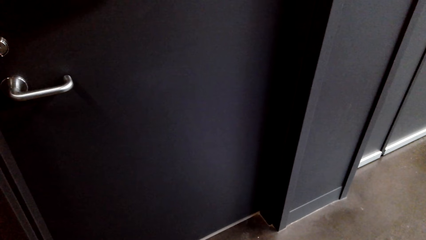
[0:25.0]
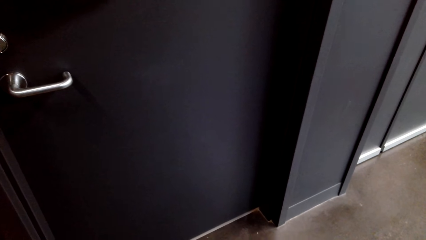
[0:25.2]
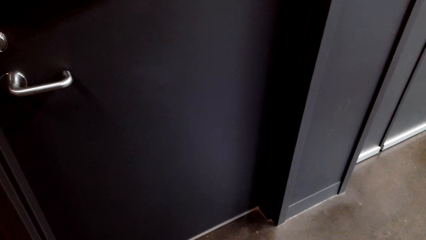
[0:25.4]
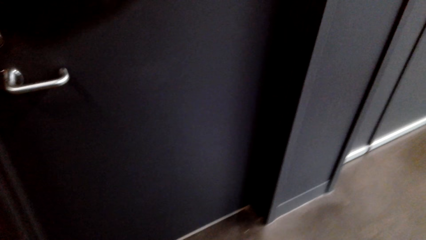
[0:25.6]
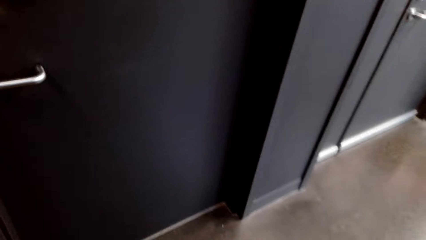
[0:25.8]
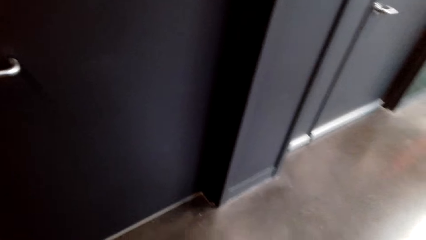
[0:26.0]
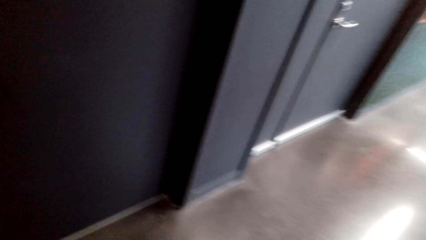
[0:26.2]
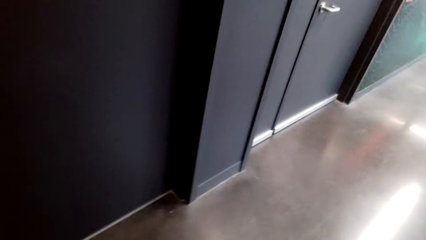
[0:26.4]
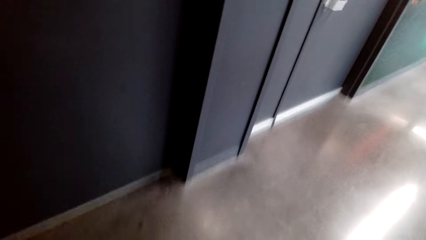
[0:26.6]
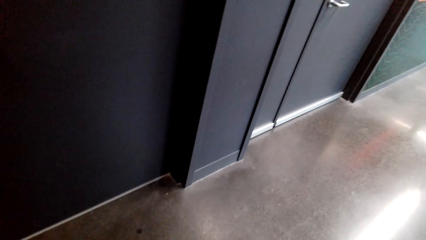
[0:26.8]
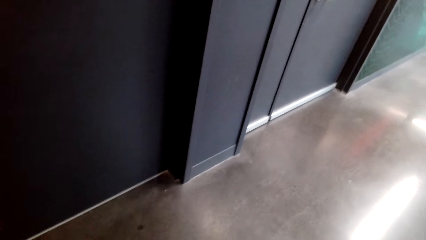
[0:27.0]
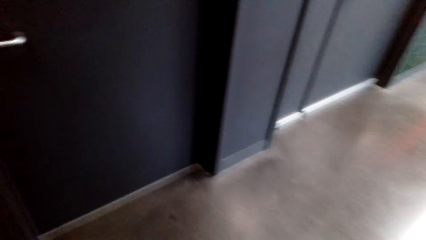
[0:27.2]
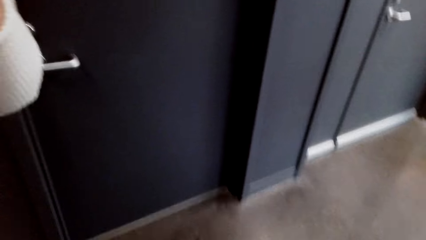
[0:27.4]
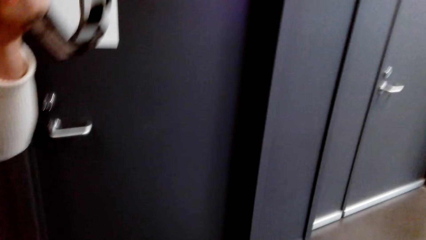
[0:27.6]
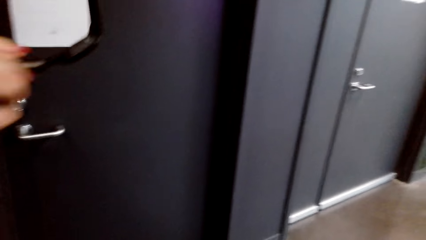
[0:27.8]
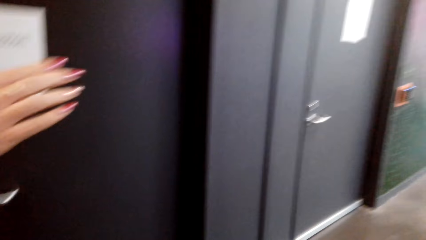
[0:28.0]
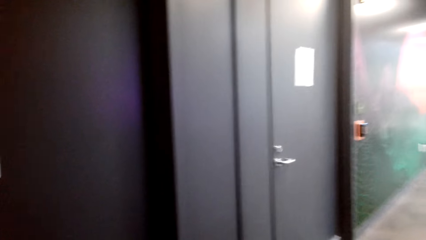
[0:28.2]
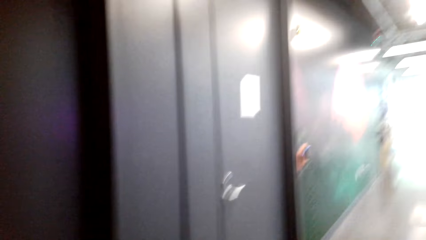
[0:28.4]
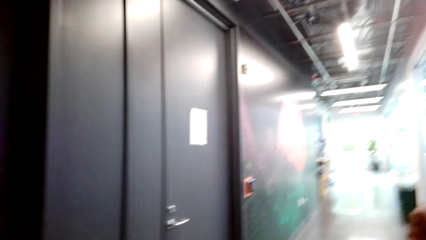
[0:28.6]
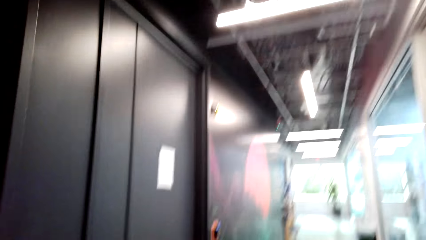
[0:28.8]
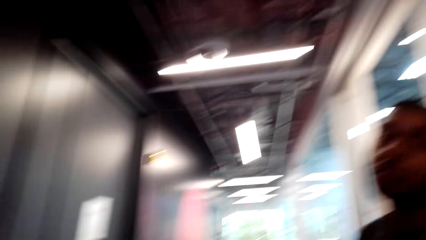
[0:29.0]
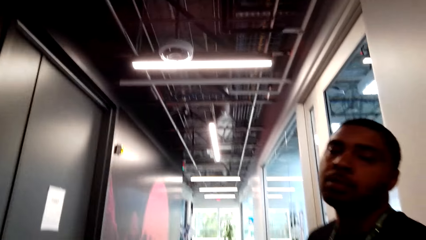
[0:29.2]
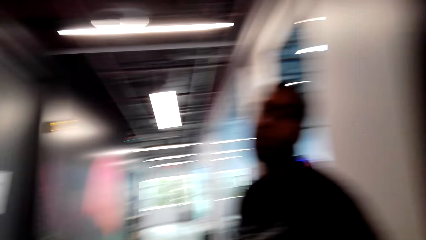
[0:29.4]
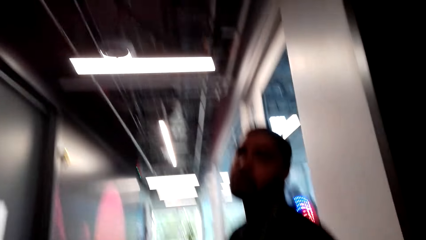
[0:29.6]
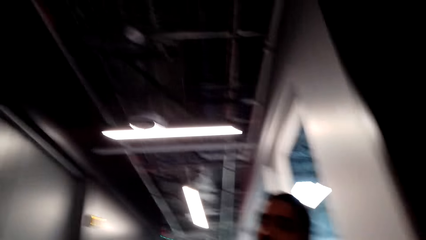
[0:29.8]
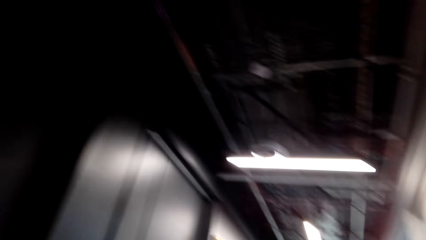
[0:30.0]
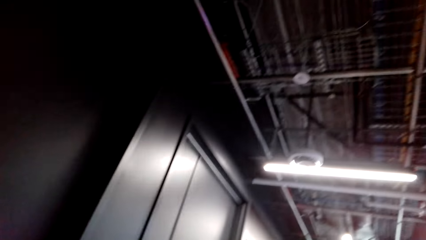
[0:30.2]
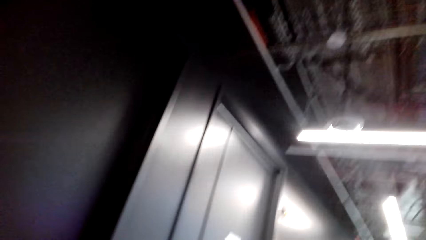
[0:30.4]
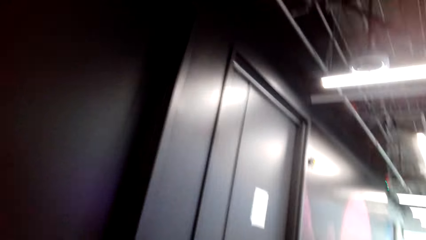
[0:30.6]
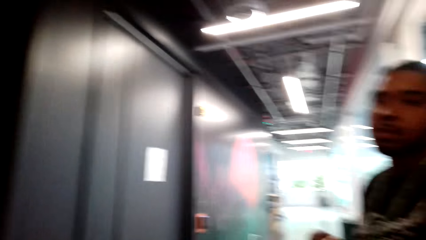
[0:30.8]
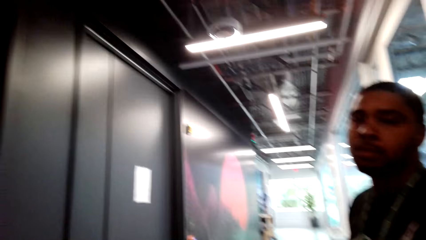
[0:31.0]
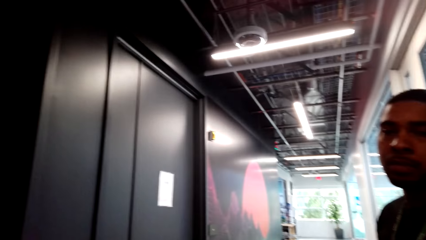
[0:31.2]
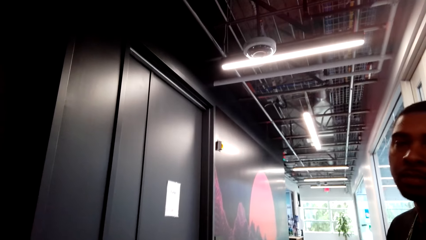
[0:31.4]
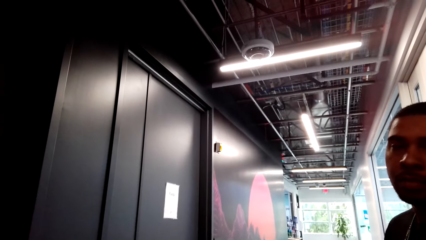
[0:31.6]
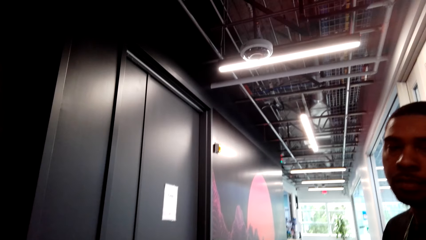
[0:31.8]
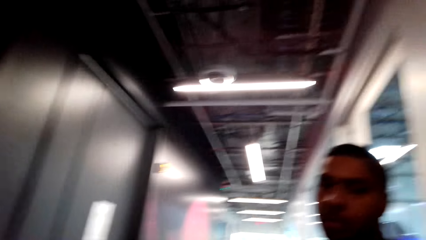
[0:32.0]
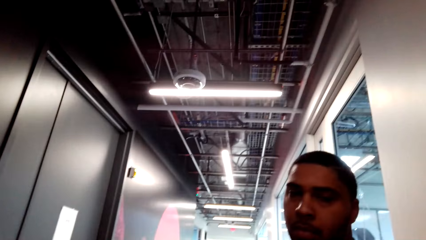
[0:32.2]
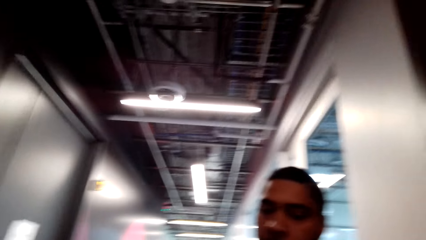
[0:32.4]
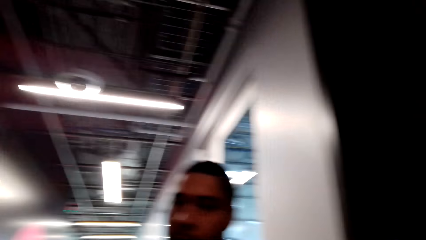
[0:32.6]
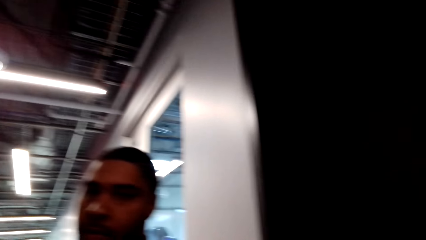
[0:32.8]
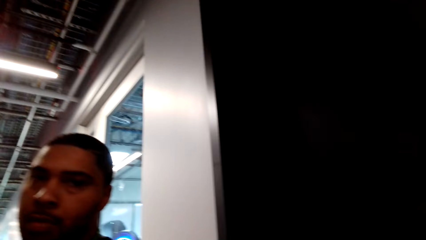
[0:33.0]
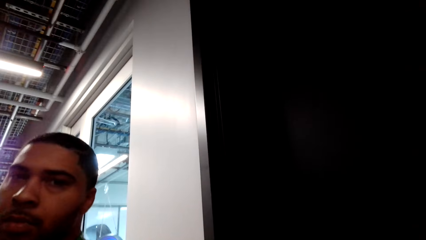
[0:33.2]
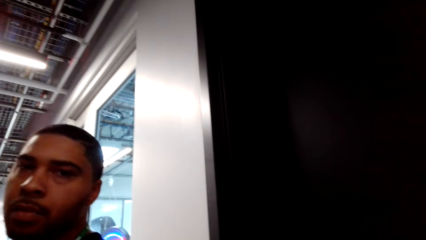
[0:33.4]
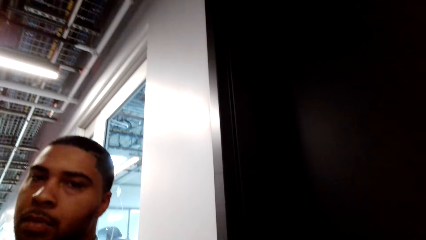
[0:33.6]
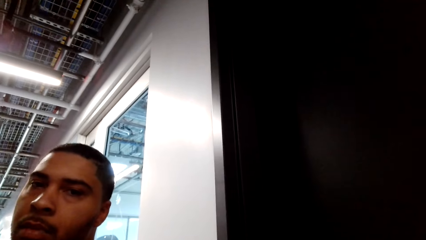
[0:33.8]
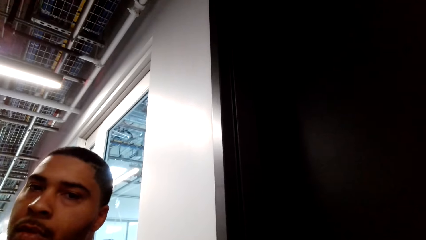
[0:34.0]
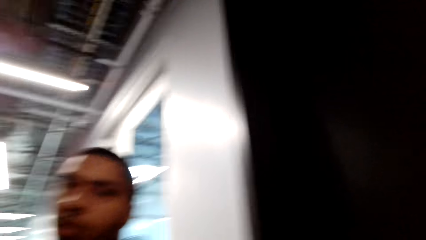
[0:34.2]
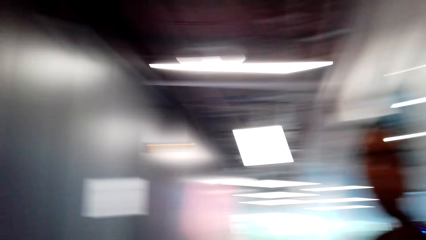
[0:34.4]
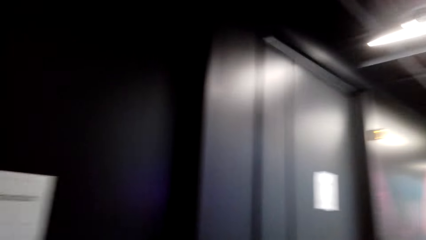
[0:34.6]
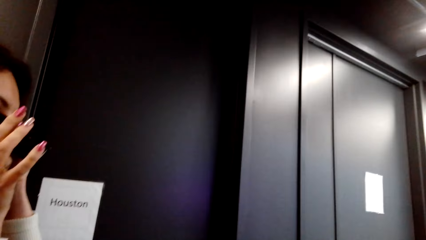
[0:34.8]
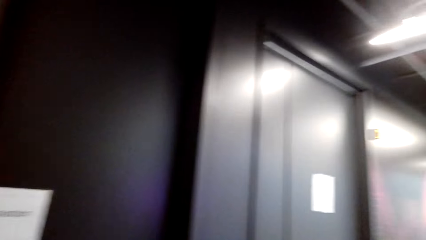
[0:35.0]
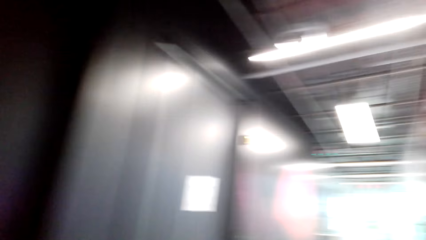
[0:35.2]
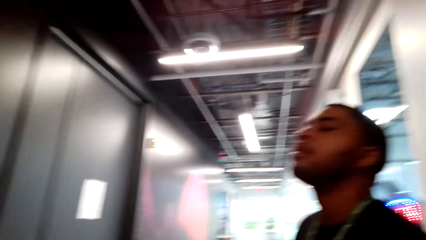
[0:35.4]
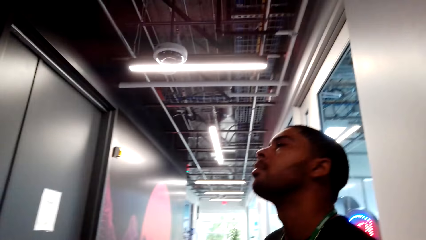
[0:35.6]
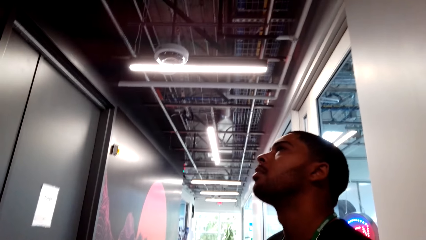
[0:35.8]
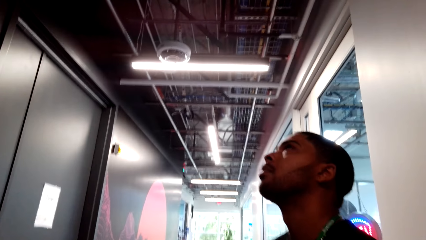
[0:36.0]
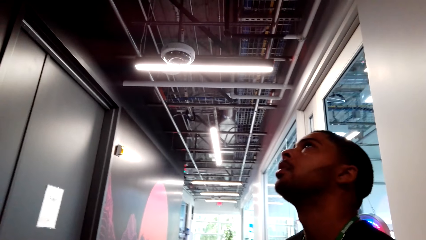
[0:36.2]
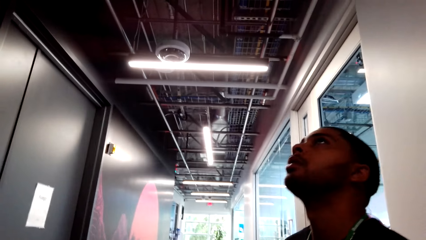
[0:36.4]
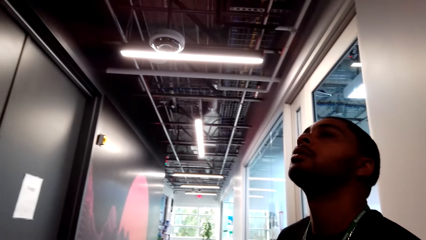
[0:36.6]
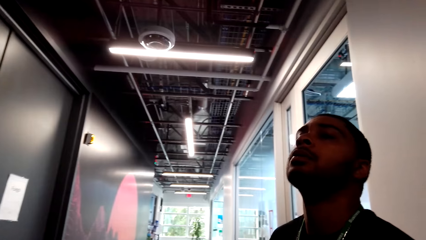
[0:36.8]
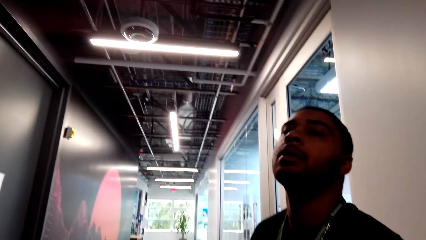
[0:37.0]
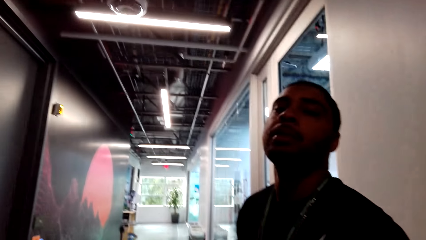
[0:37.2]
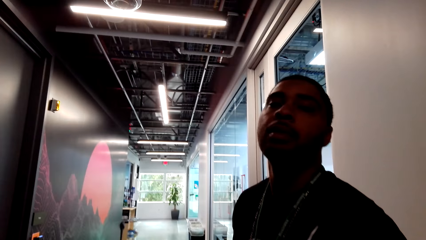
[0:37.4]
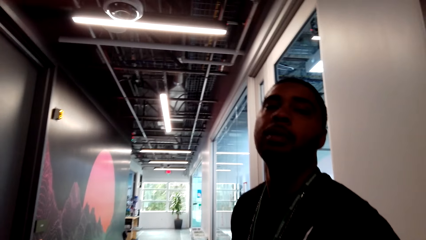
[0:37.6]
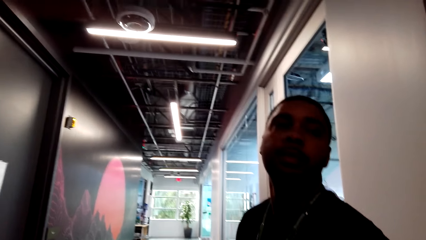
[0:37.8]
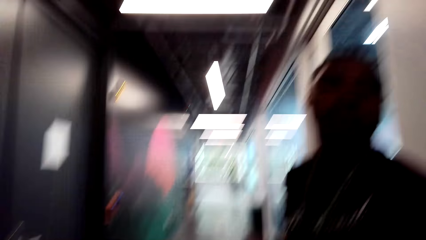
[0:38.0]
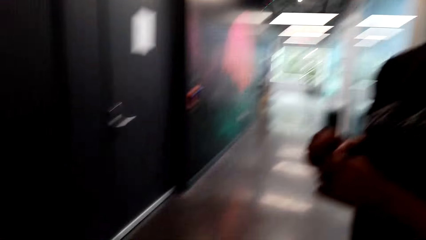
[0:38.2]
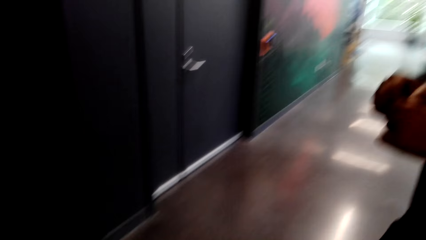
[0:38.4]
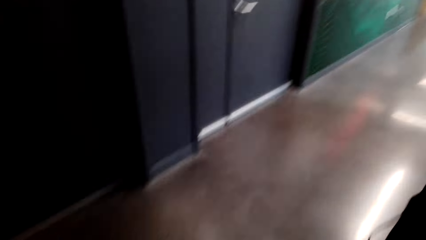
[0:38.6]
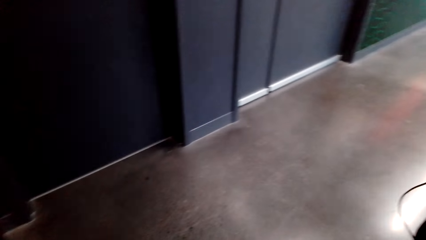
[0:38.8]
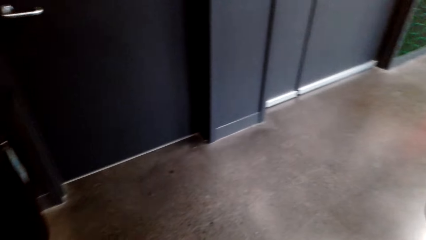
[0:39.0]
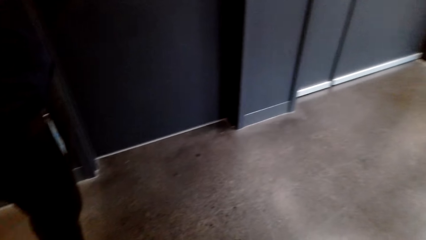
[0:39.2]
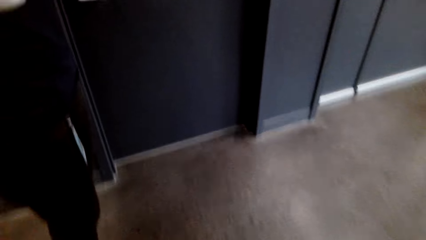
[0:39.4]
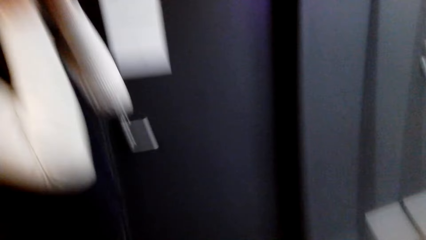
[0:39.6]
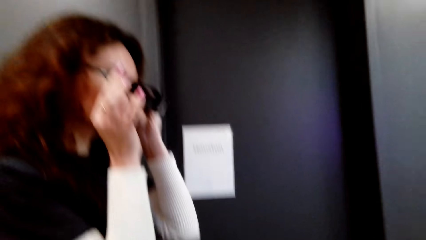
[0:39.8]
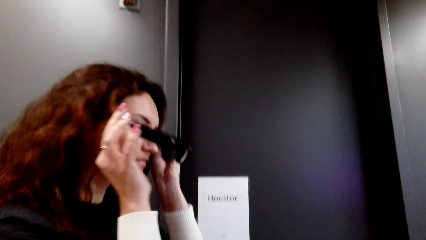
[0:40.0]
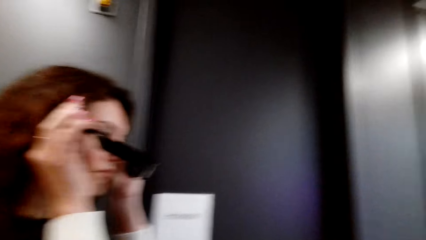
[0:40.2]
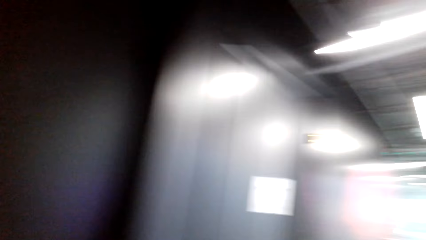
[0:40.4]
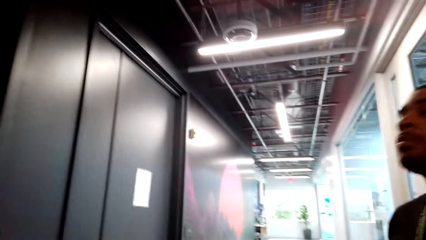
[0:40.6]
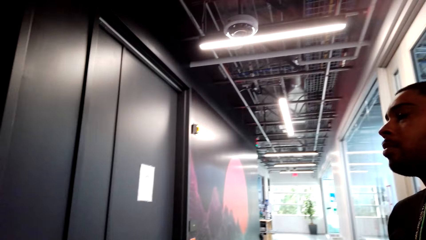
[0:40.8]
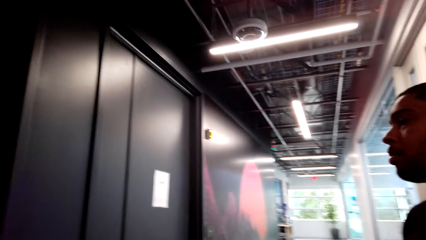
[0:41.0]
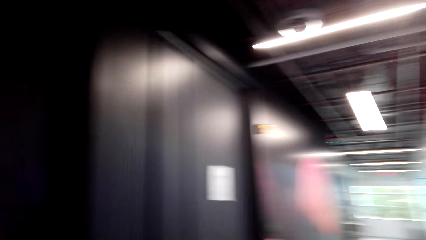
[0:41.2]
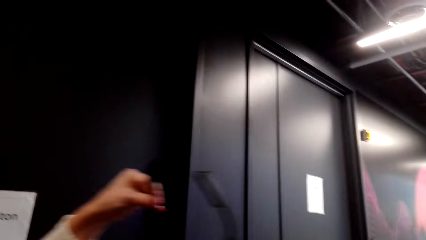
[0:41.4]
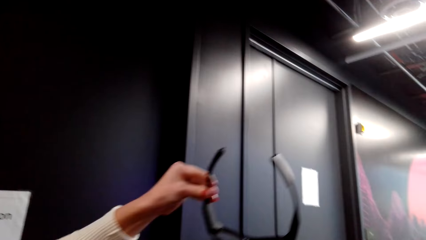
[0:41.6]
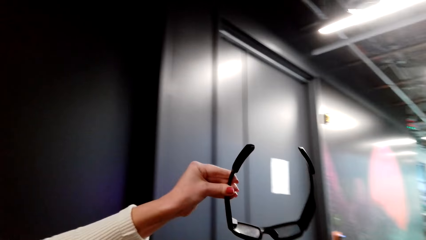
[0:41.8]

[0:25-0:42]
The camera wearer looks around the supermarket.
